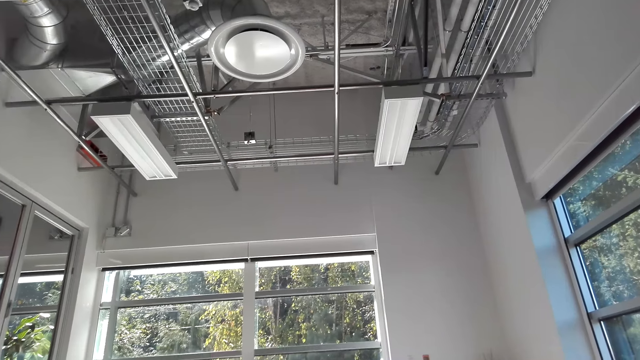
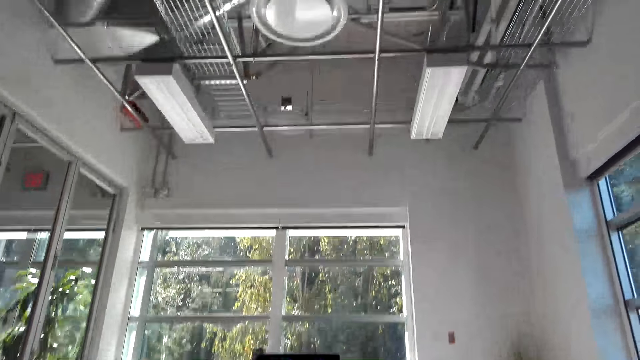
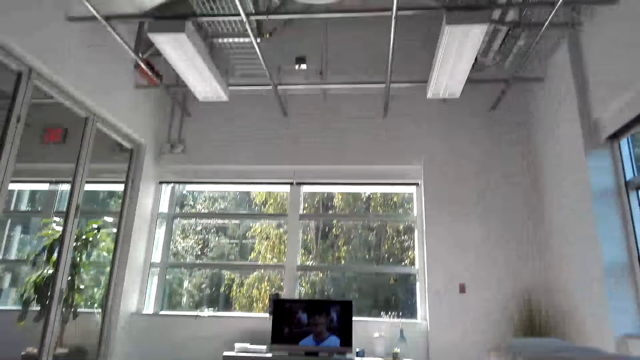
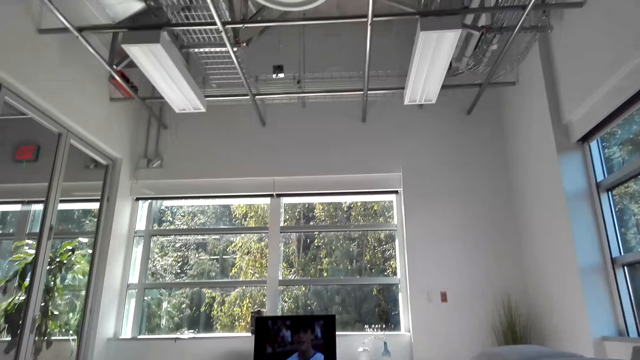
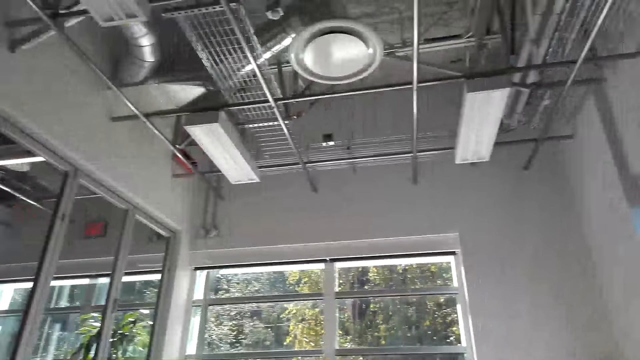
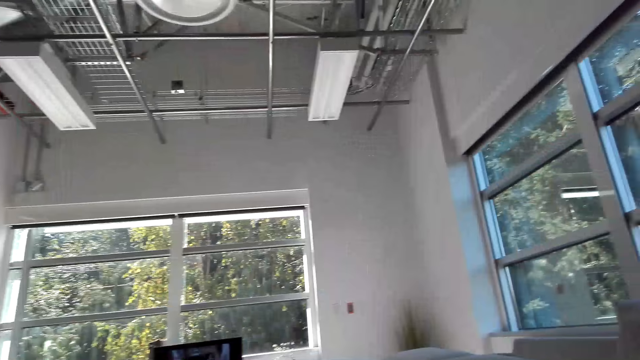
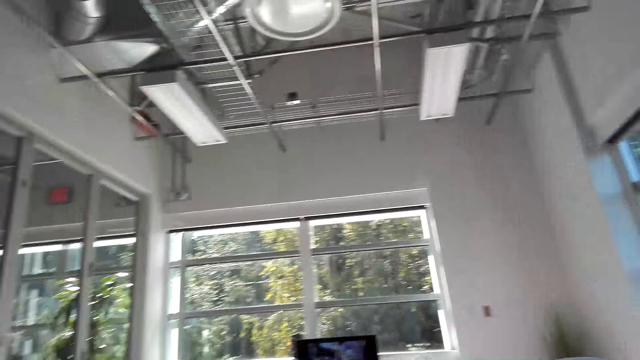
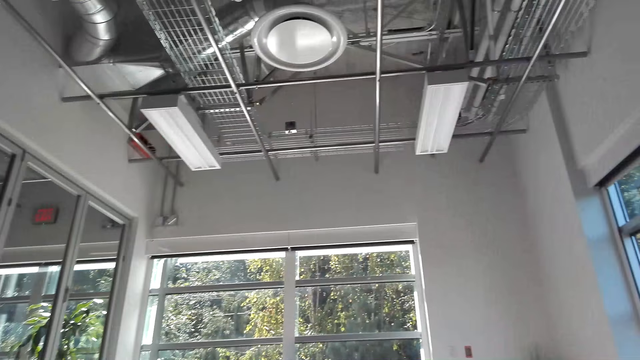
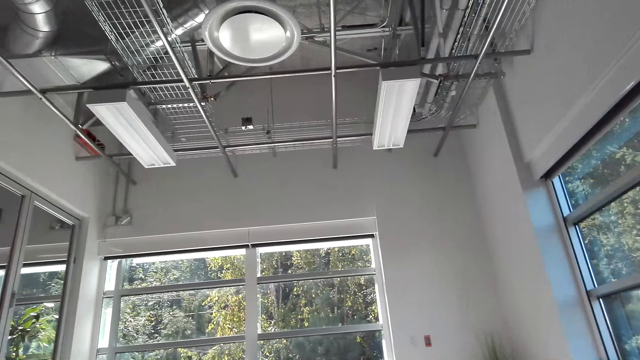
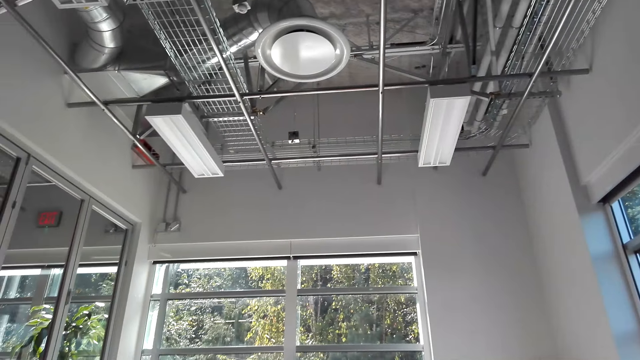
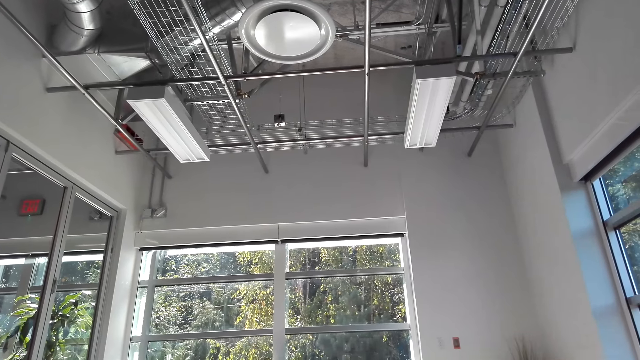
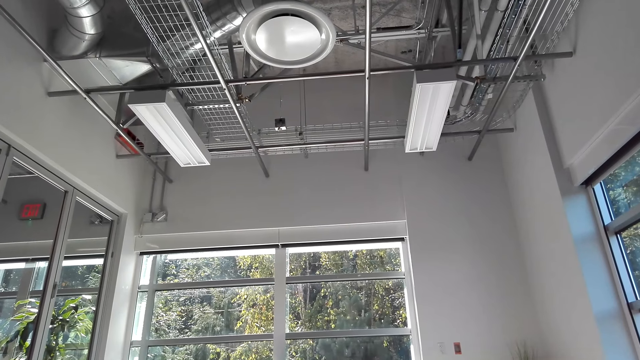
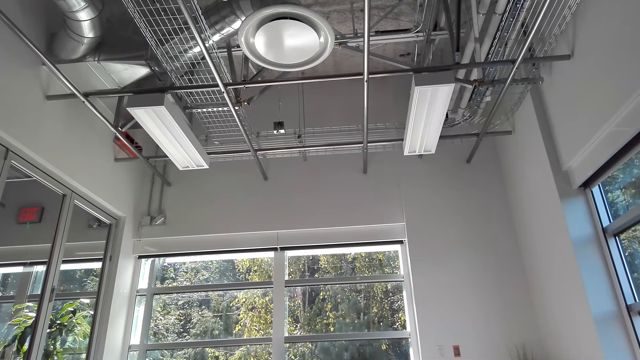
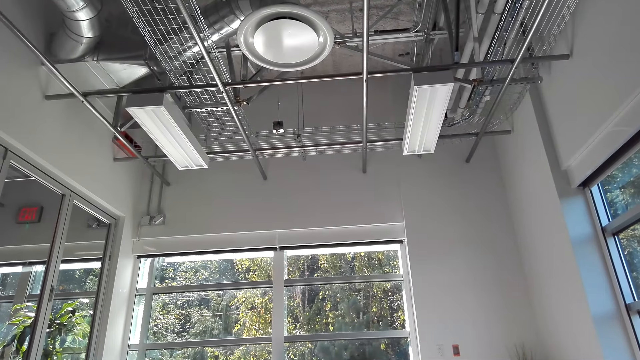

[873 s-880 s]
The camera wearer watches the television.

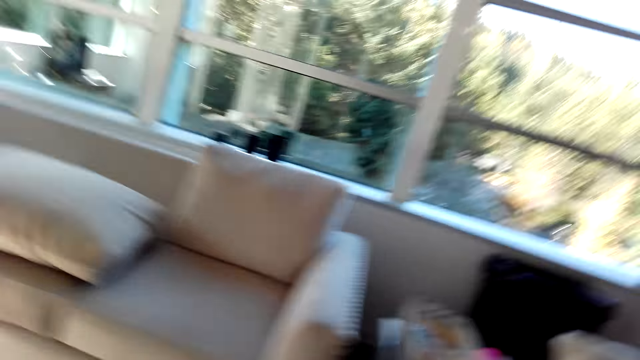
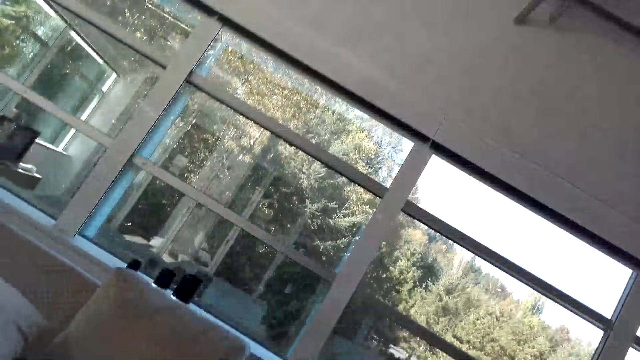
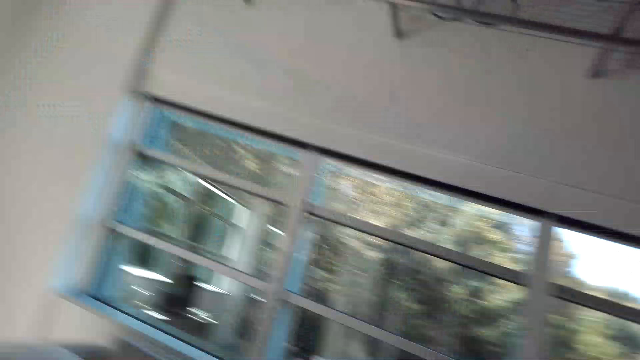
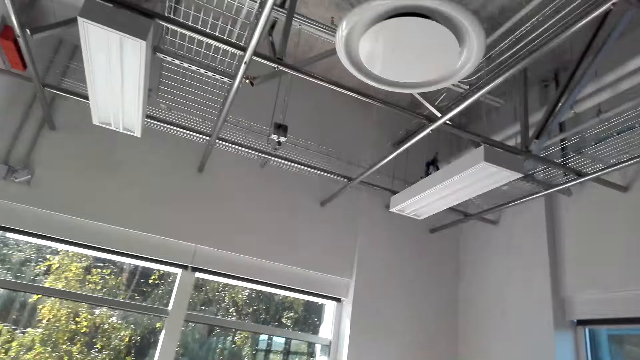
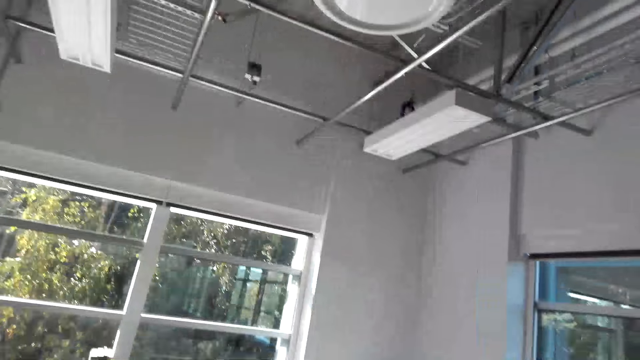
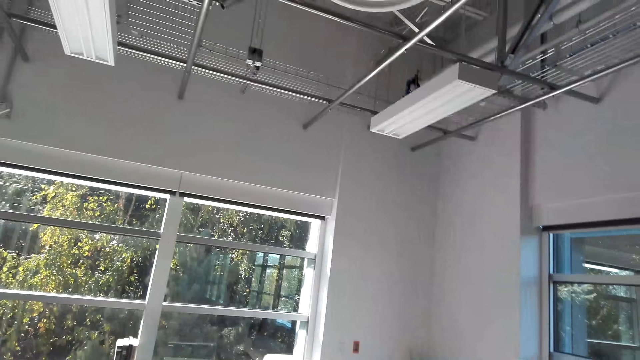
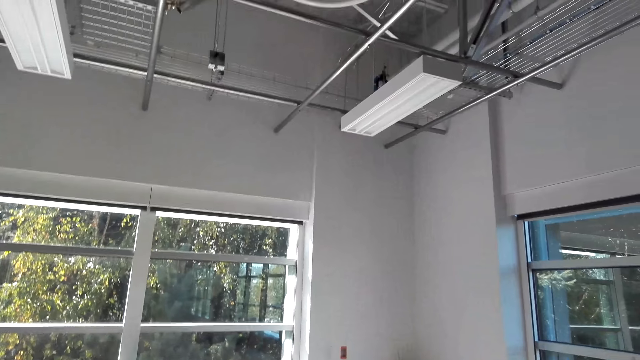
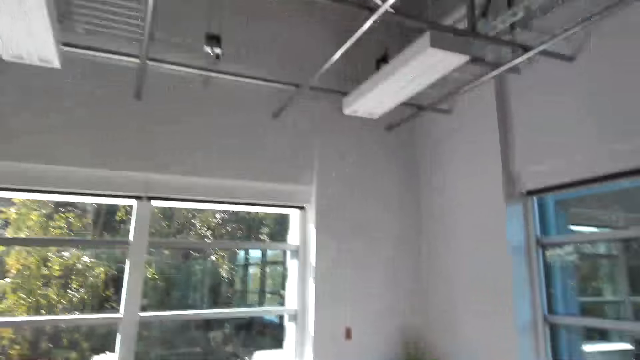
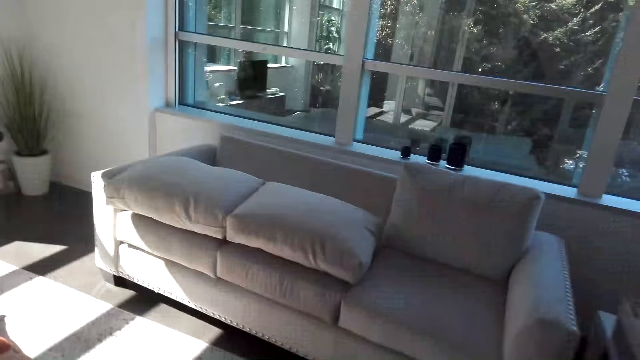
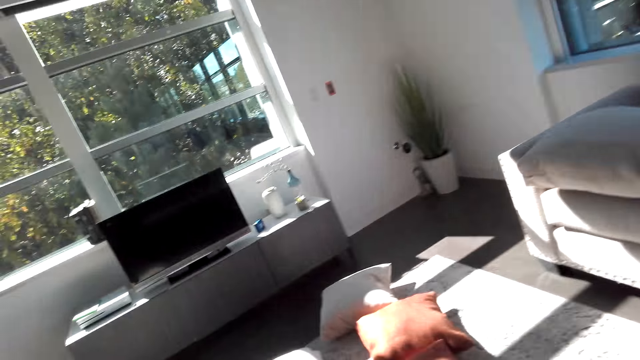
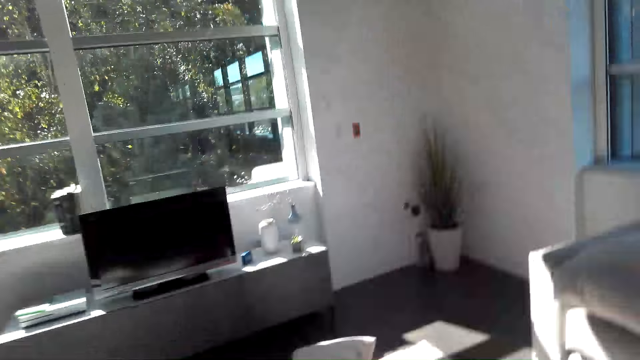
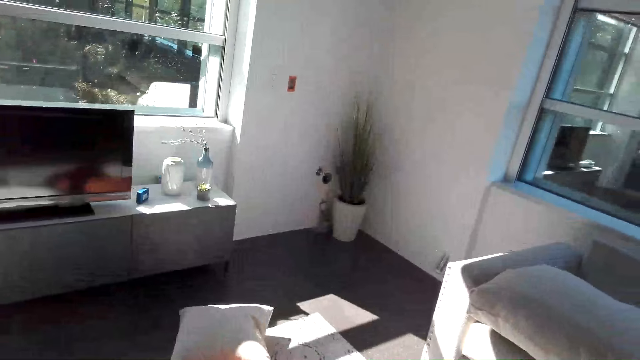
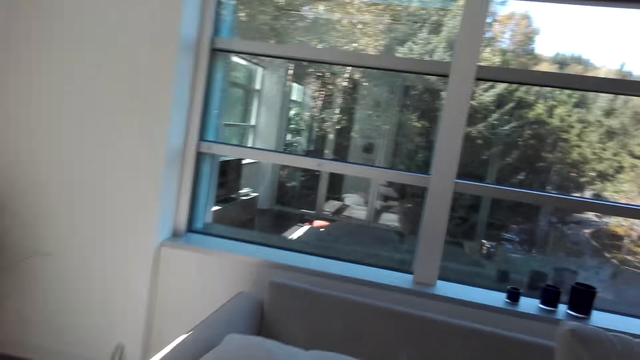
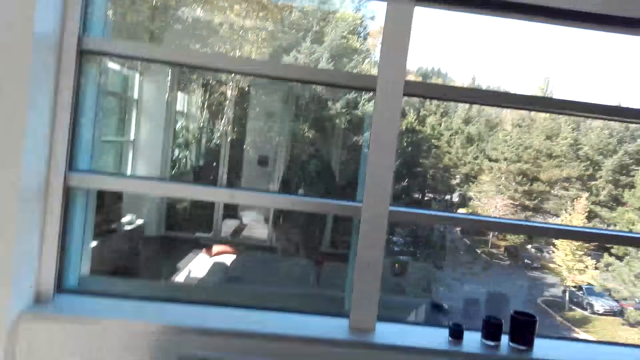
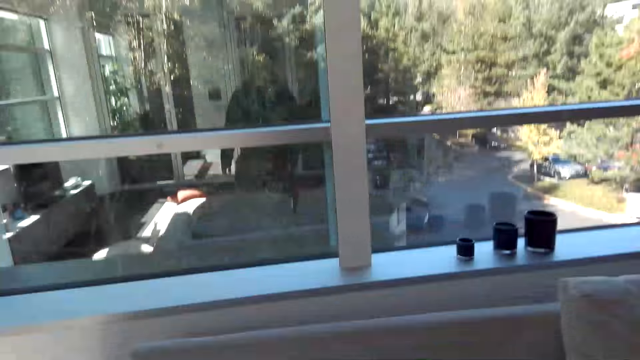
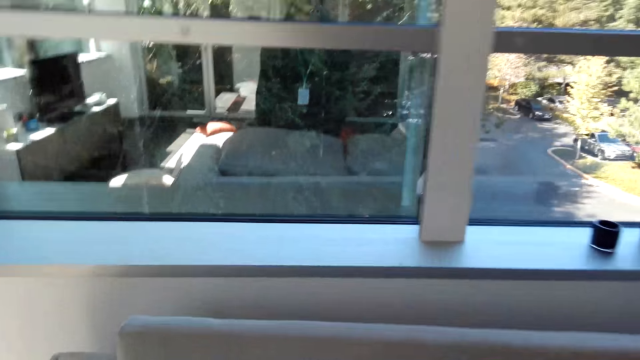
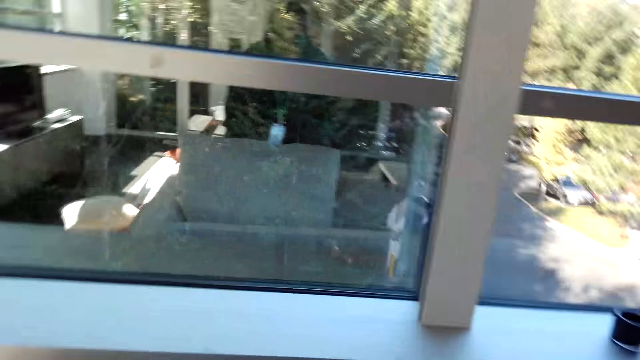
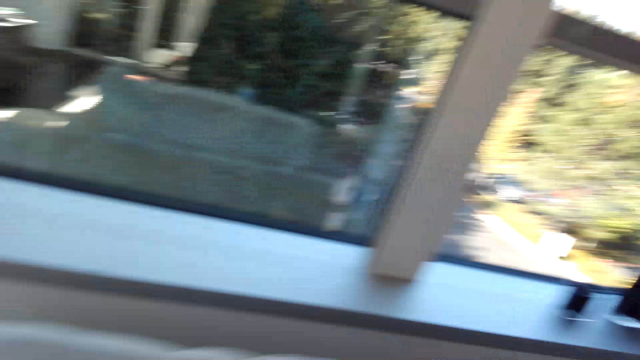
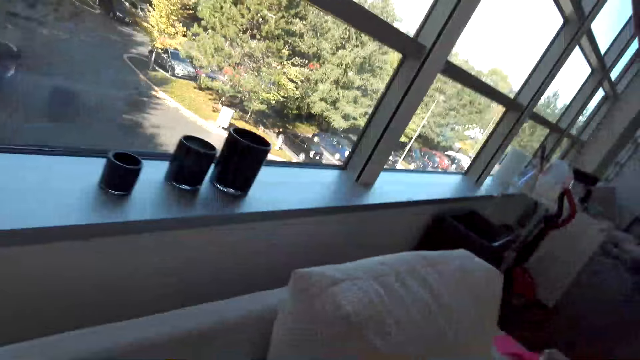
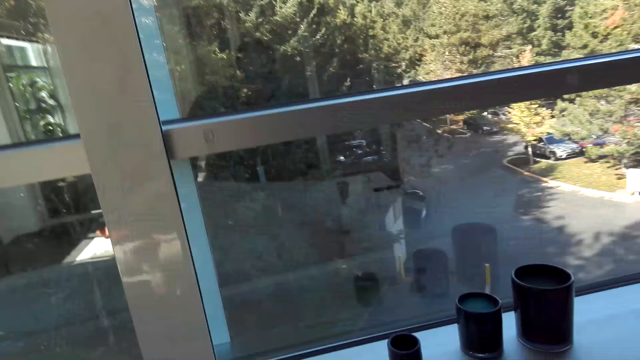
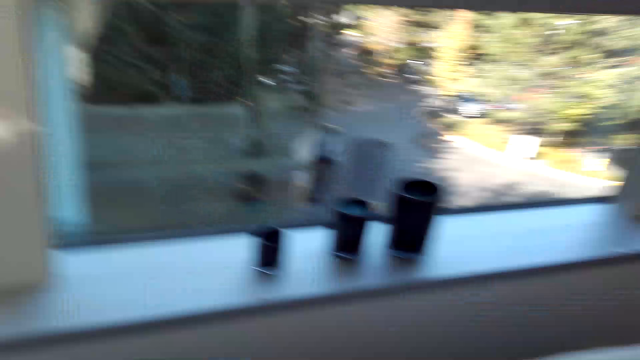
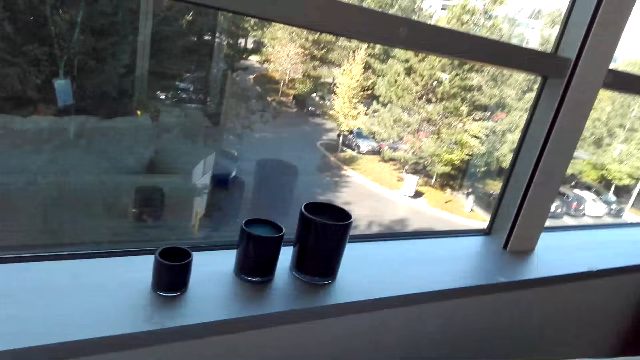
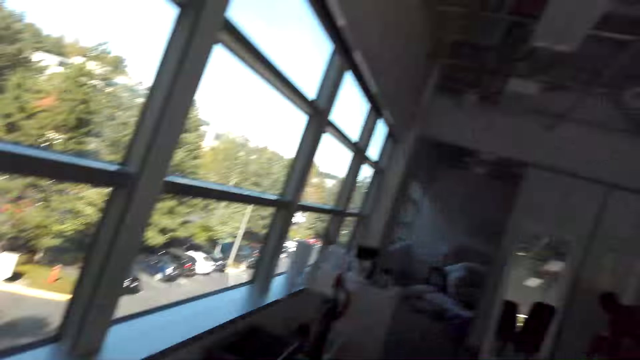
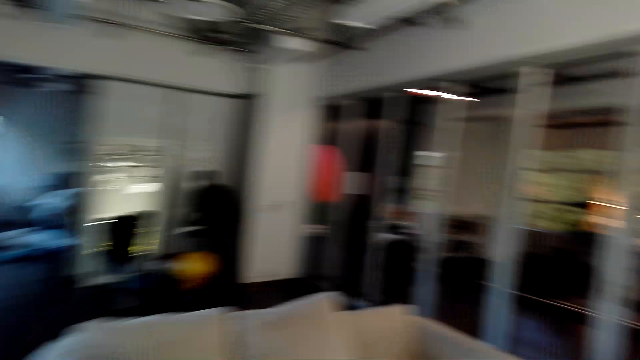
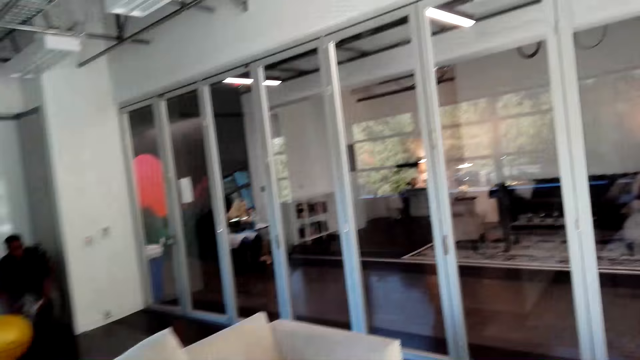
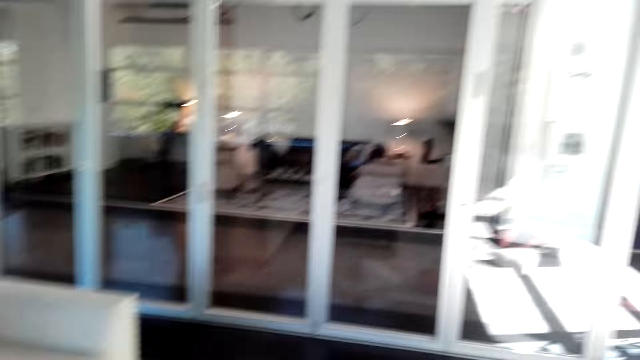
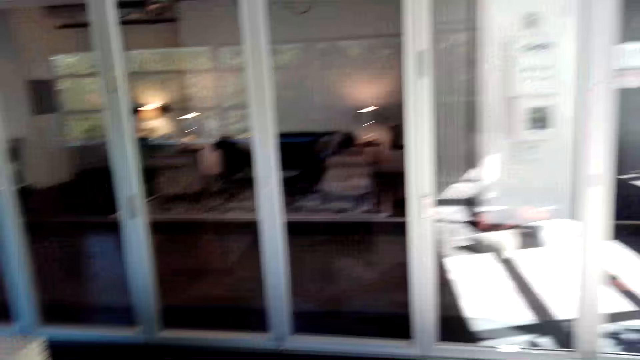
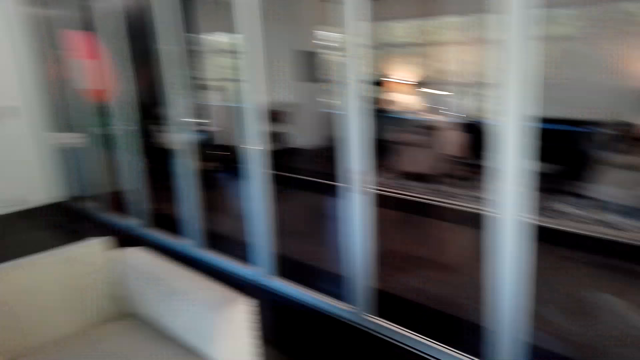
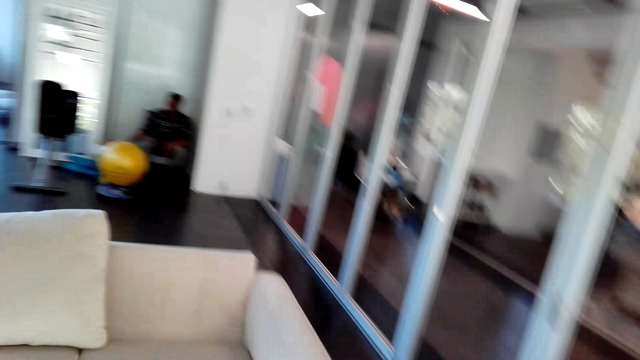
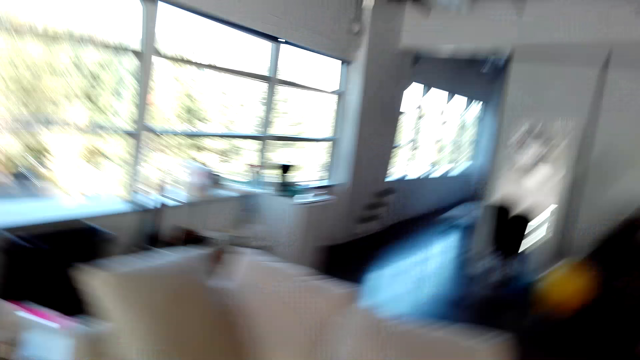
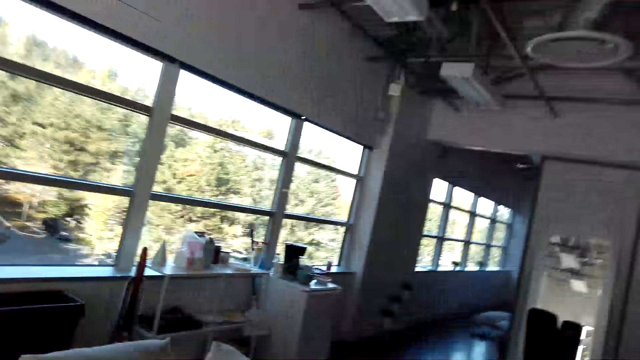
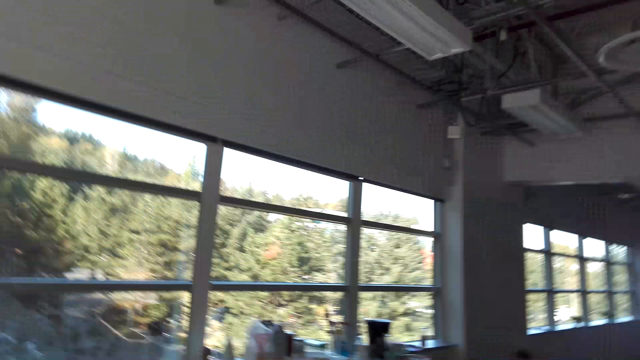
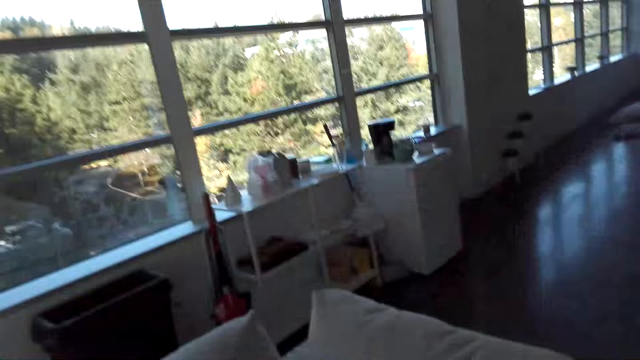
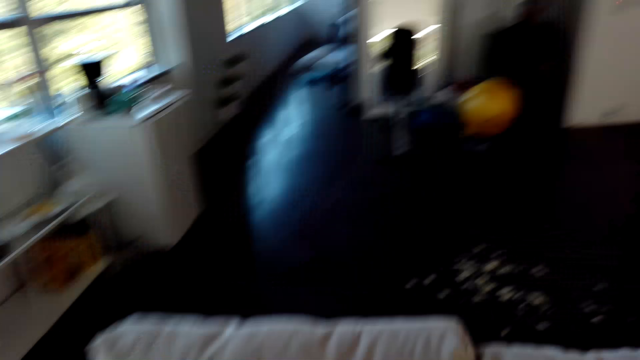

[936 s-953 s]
The camera wearer looks around. A person moves on the chair.
